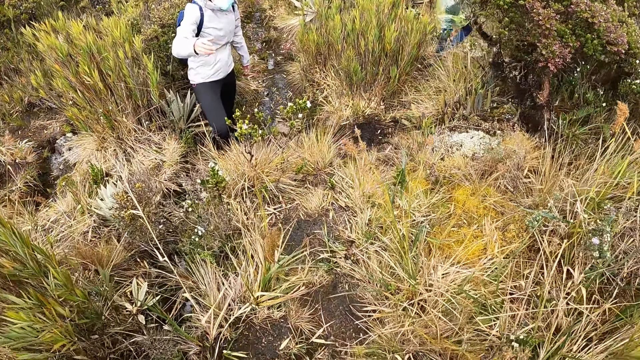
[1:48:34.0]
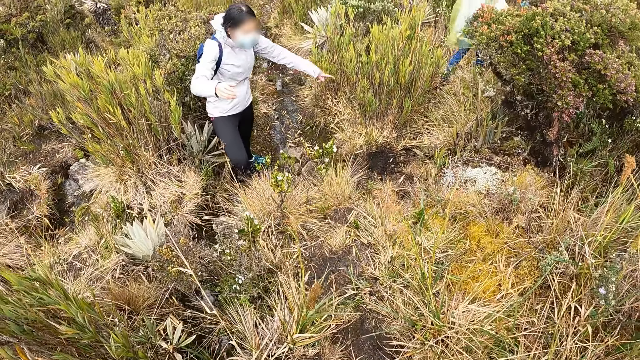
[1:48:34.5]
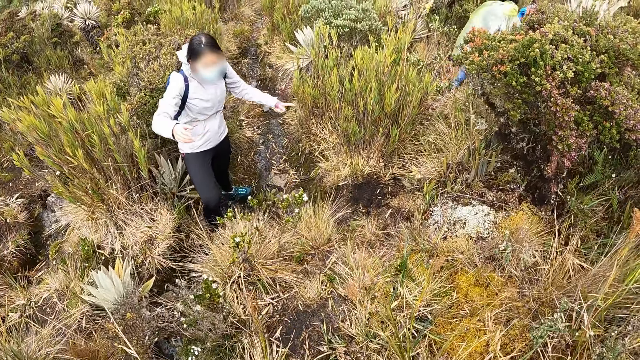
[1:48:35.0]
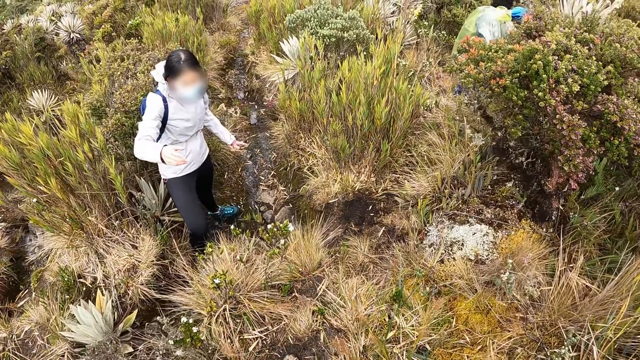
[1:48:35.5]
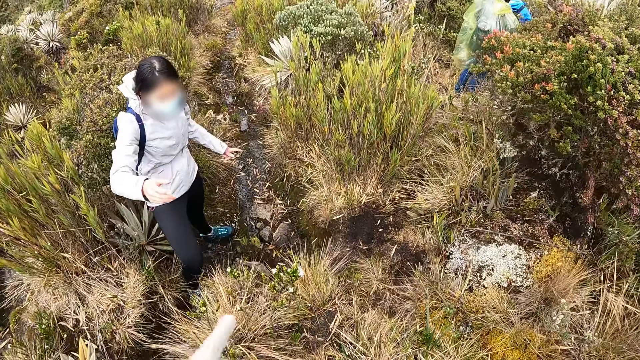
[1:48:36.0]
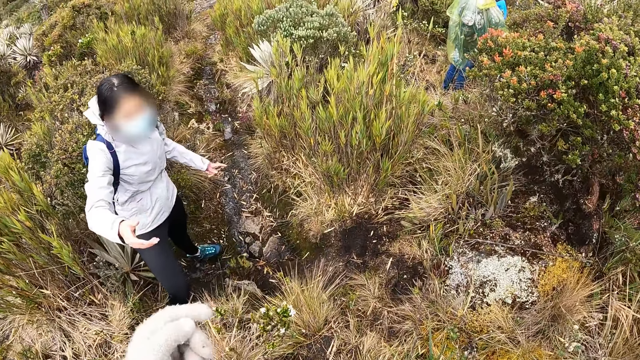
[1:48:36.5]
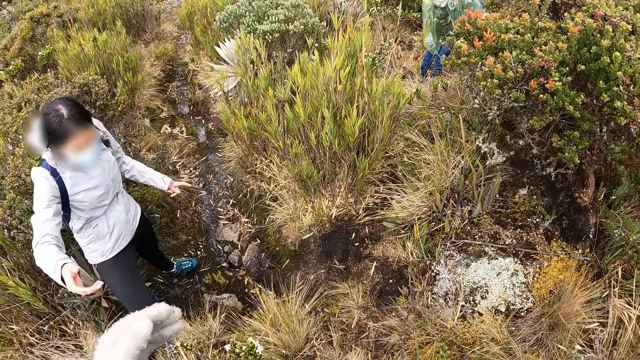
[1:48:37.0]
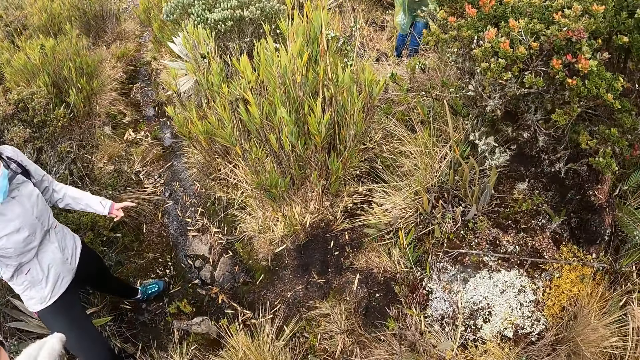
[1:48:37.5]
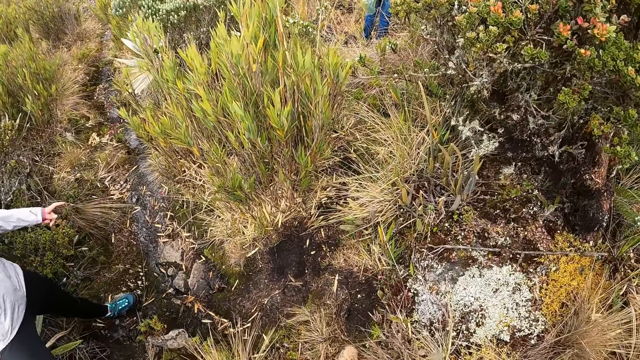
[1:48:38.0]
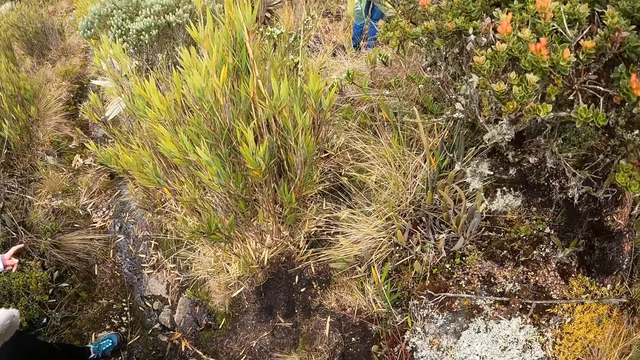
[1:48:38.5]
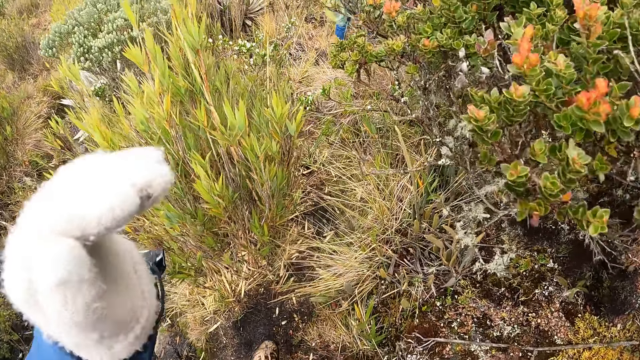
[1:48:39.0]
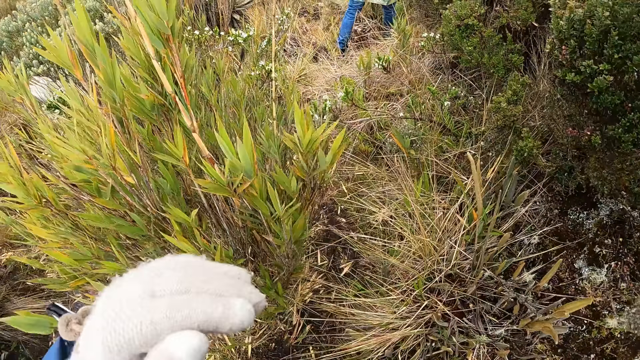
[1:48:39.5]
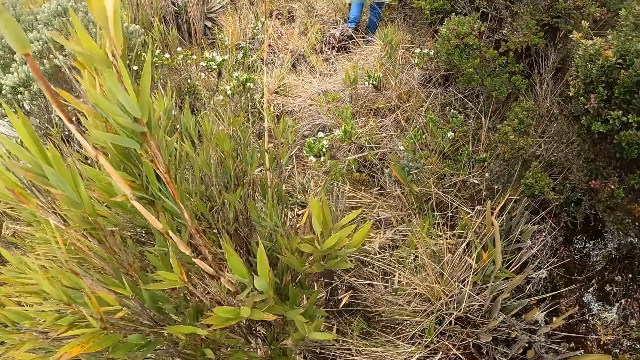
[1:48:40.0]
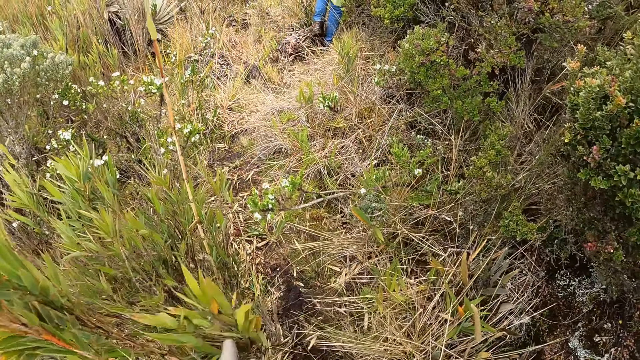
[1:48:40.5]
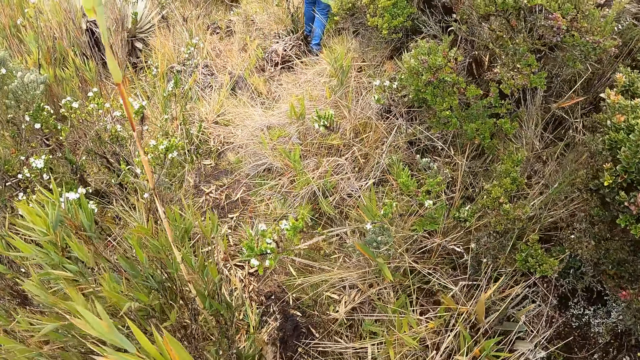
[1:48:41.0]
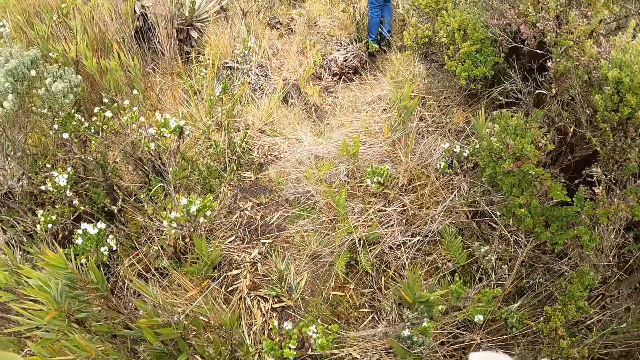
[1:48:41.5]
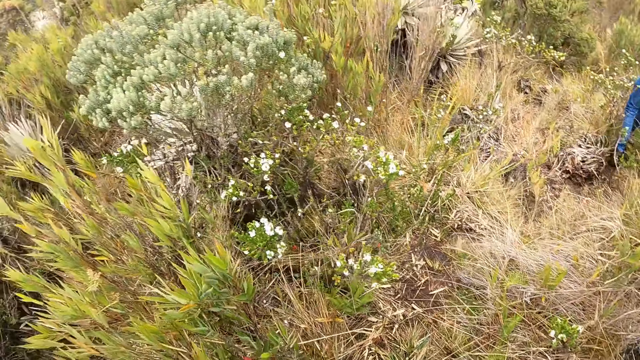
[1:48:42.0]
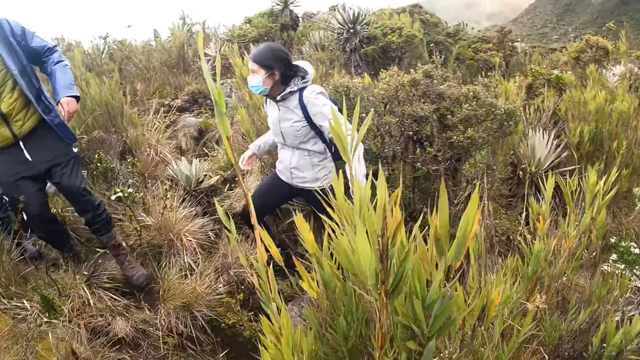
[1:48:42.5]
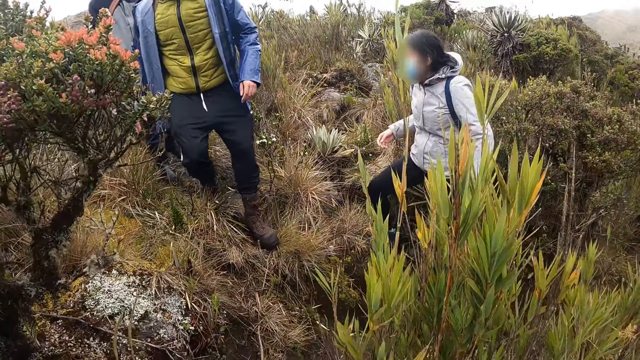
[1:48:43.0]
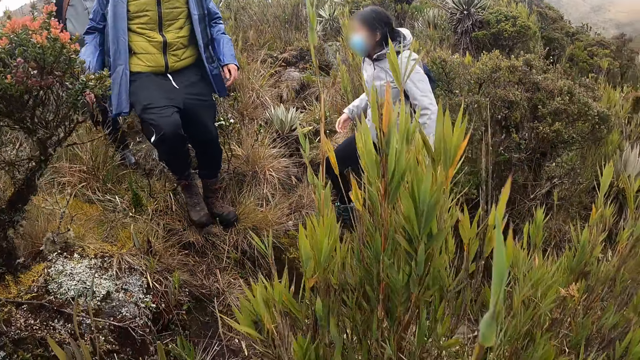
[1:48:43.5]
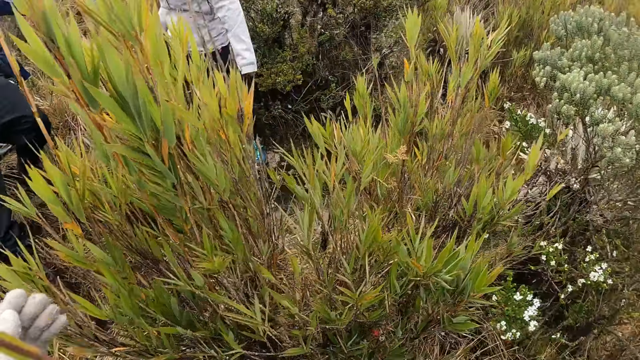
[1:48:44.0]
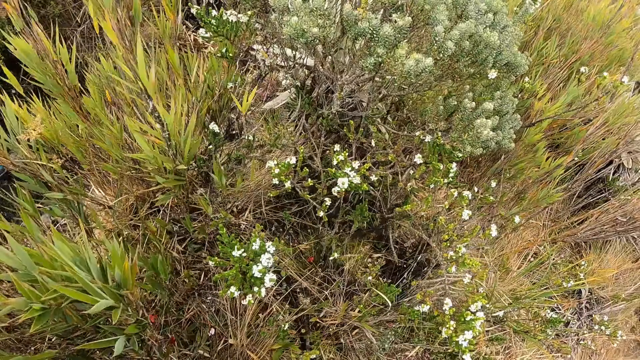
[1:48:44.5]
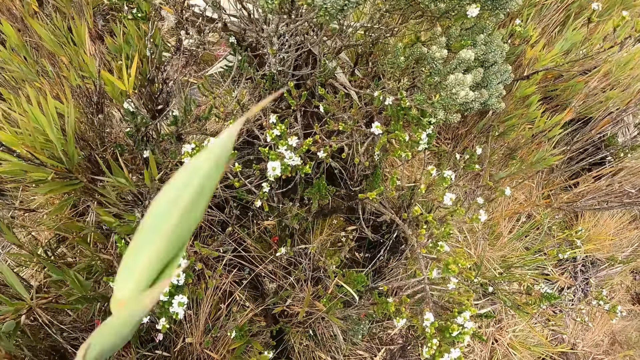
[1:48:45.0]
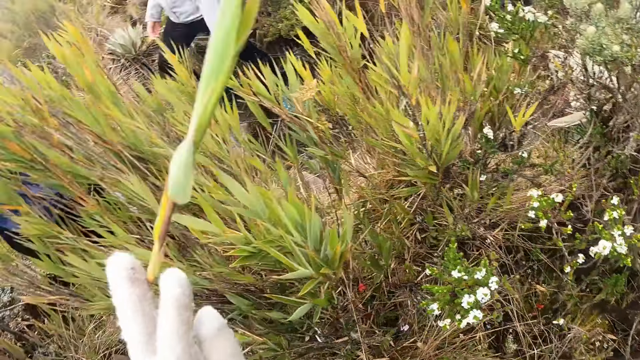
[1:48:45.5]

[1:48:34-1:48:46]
A woman talks to the camera wearer. The woman helps the camera wearer down the rocks with her left hand. The woman interacts with the camera wearer. The camera wearer walks in a bush. They look around.

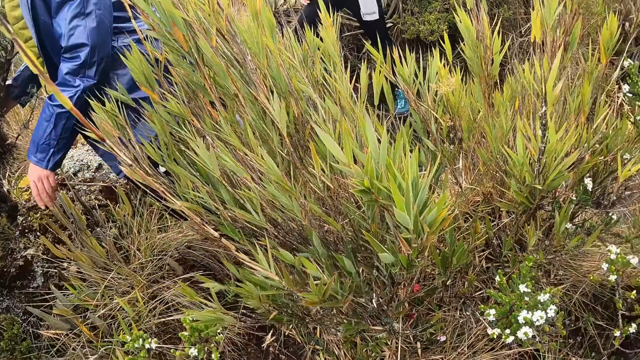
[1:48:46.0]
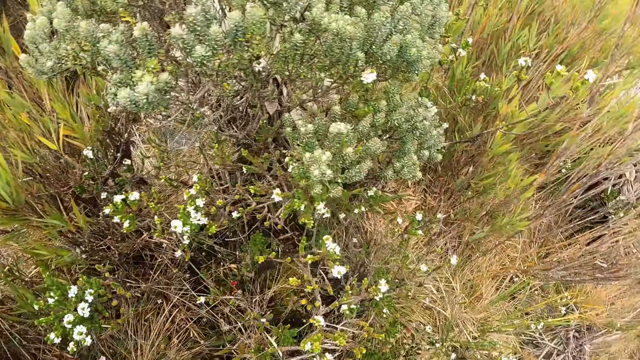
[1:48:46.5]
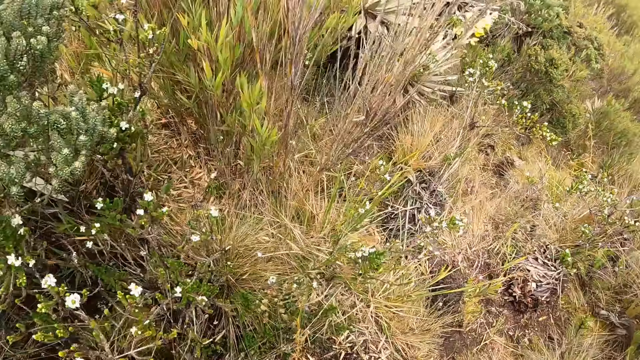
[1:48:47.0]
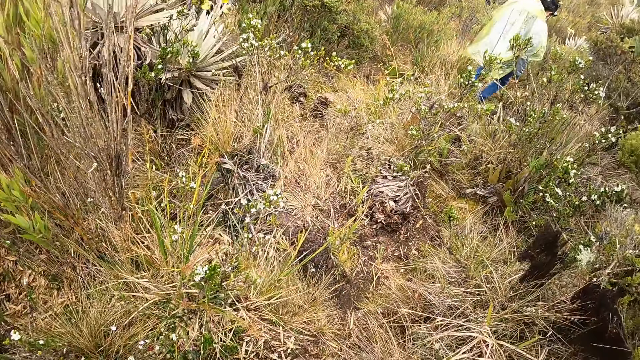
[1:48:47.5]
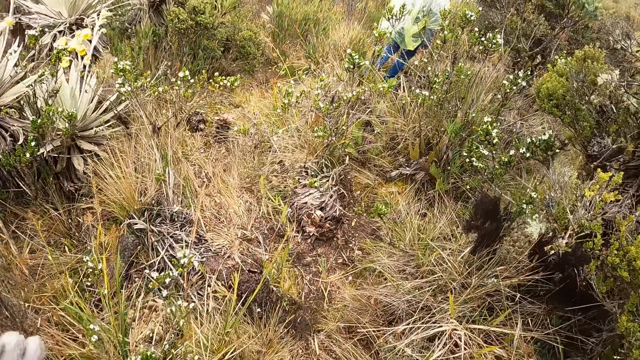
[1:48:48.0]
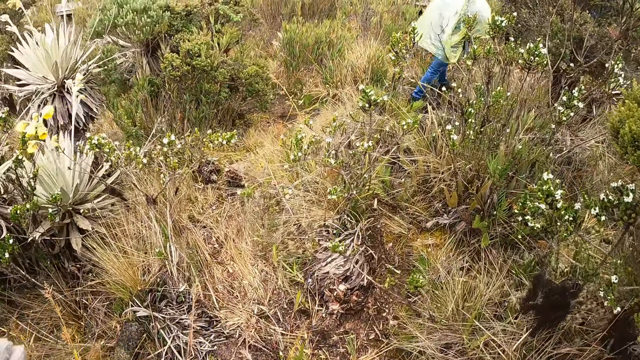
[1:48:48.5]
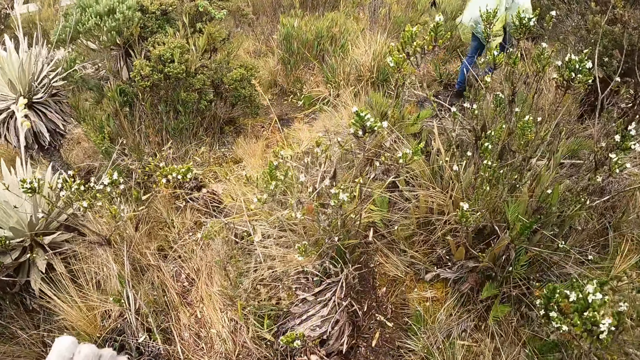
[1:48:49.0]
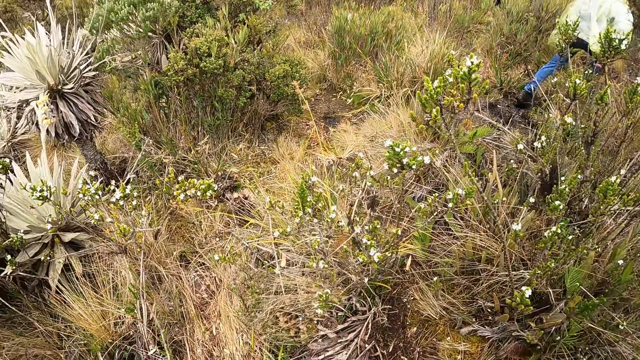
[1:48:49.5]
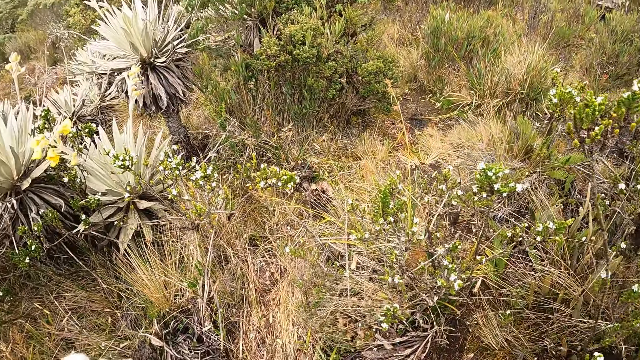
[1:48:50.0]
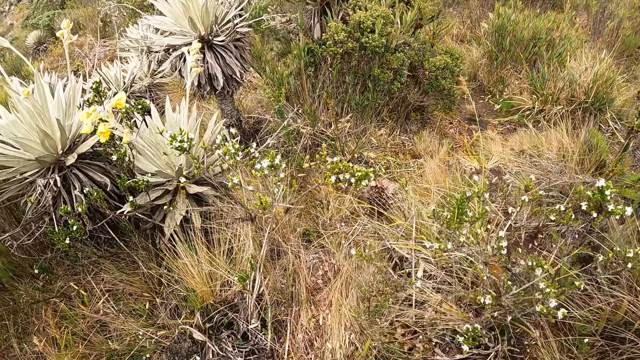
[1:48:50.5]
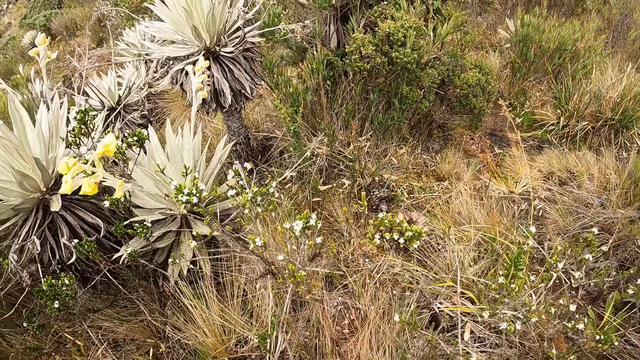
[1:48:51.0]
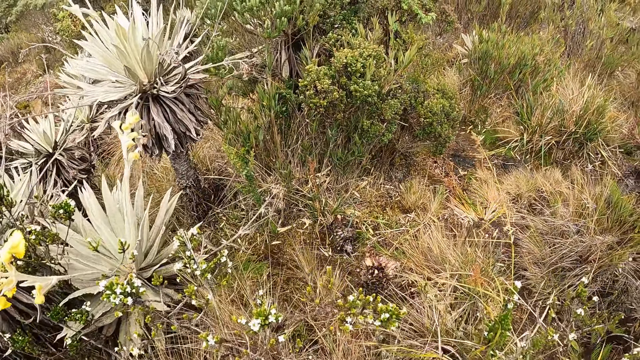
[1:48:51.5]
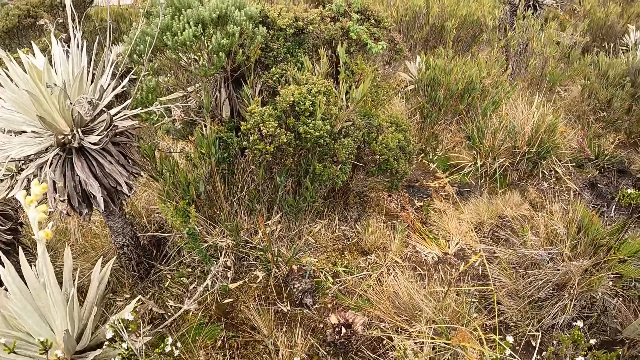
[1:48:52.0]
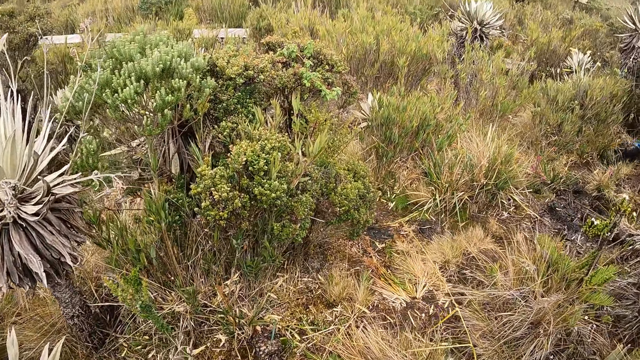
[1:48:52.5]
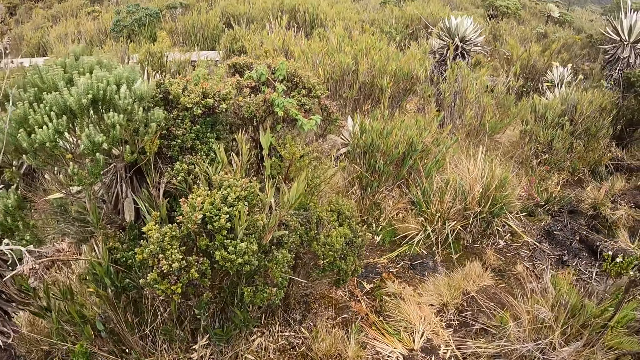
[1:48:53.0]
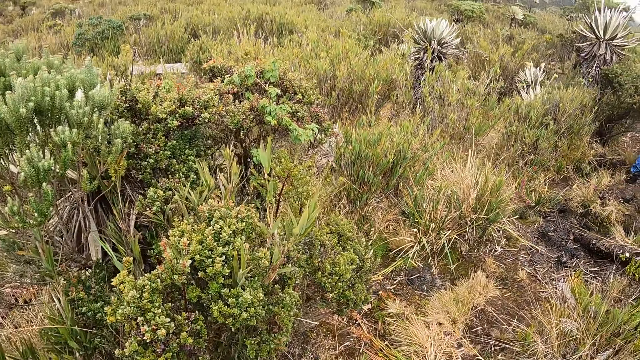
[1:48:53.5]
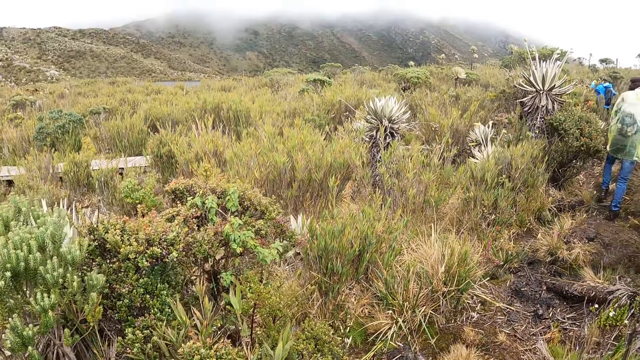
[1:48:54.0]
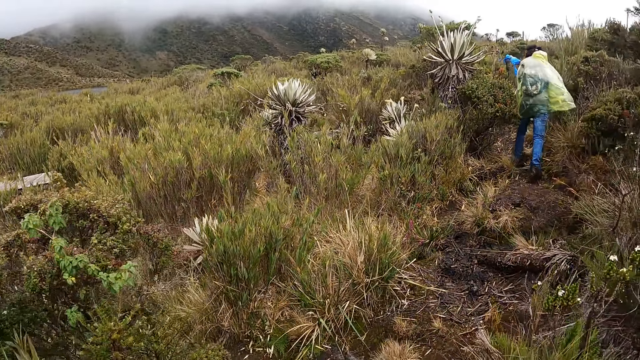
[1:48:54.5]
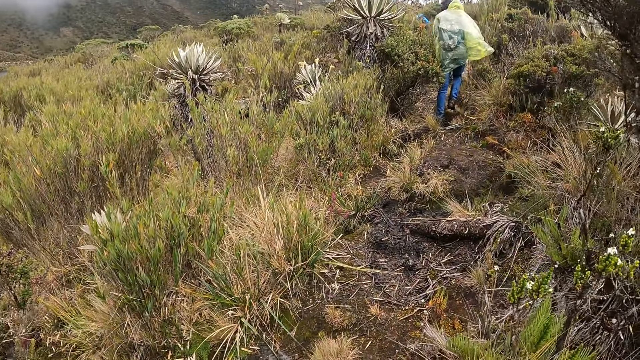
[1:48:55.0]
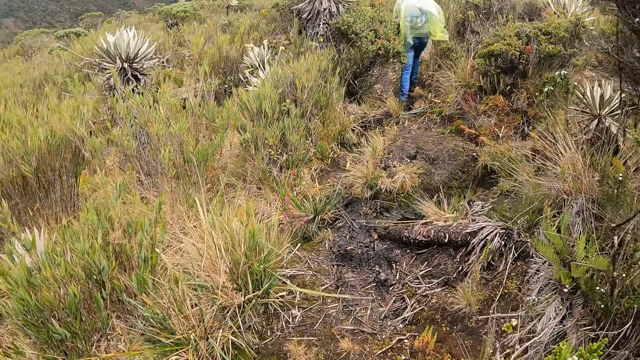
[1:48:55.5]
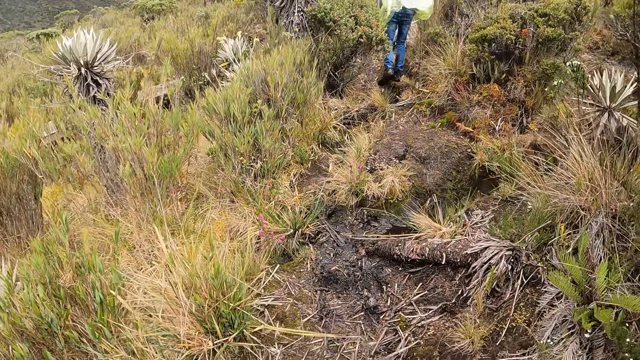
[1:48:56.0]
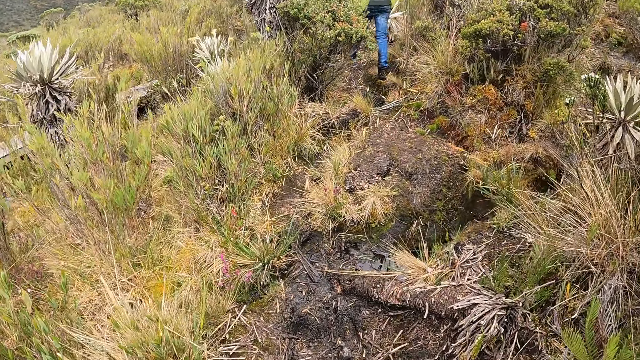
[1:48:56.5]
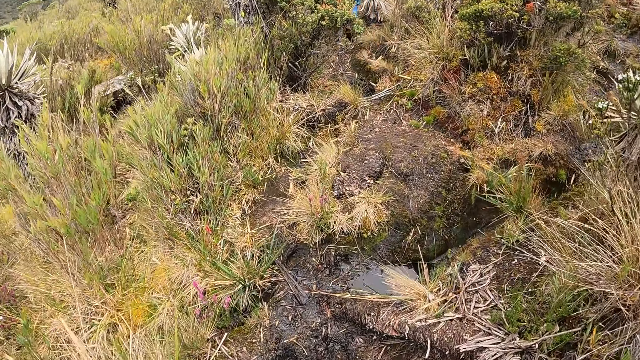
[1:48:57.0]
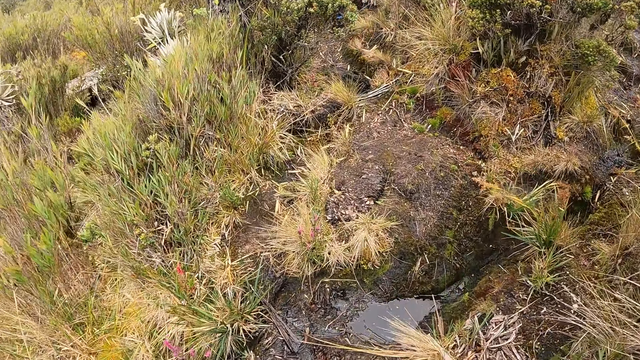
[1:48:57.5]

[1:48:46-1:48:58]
The camera wearer does something. They walk in a bush.
